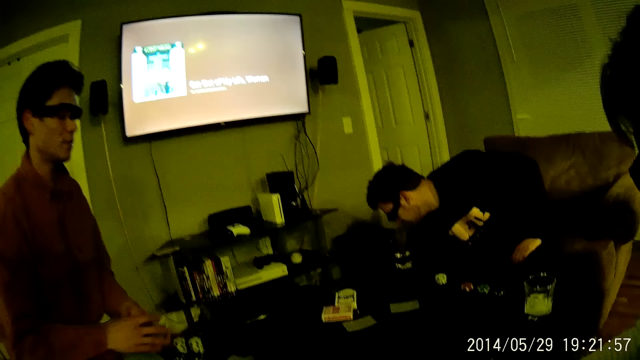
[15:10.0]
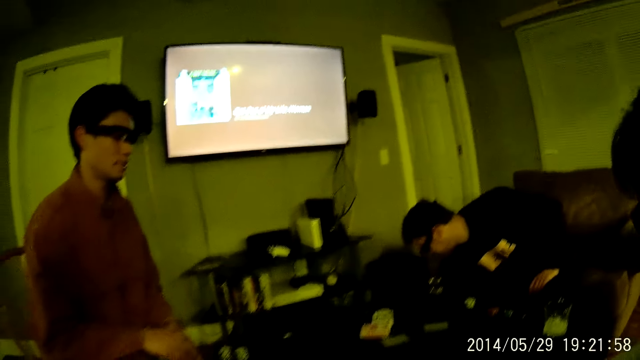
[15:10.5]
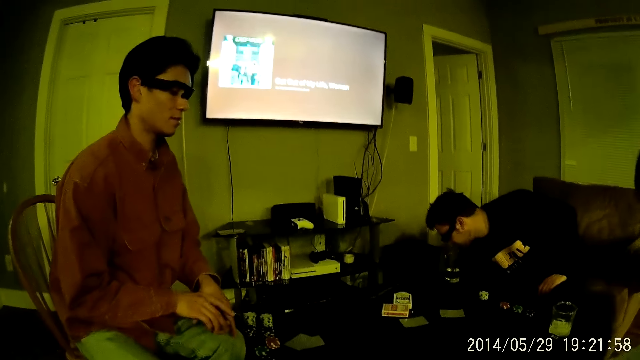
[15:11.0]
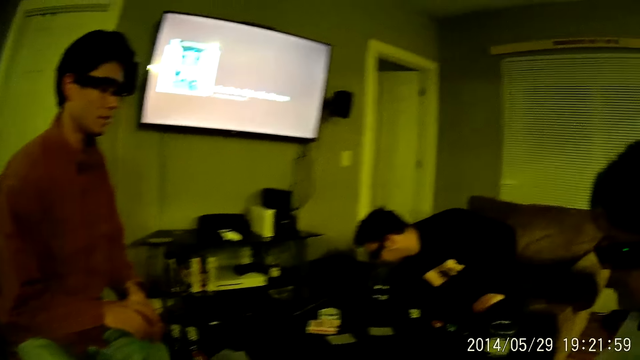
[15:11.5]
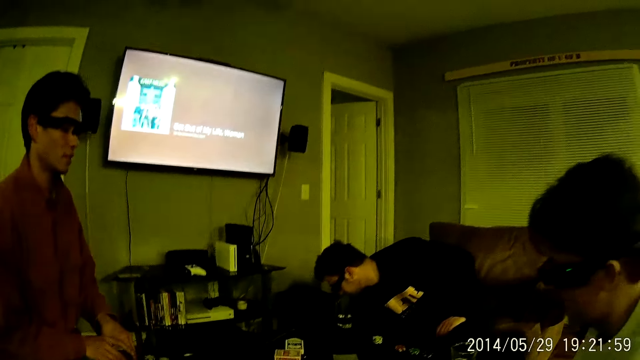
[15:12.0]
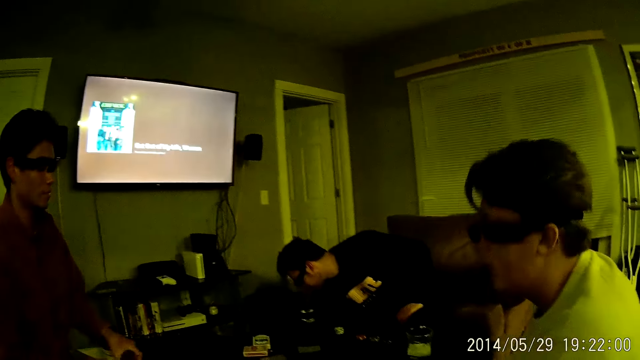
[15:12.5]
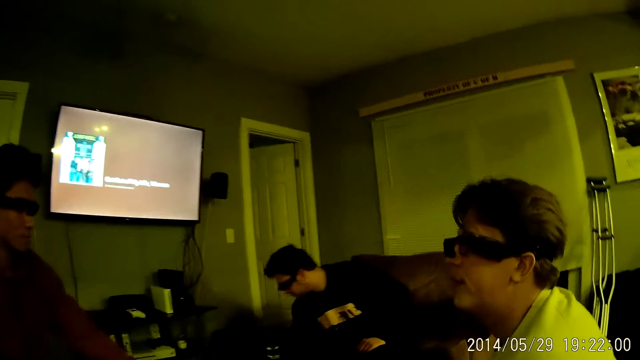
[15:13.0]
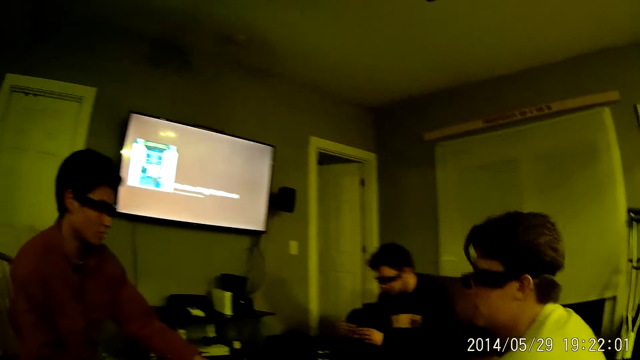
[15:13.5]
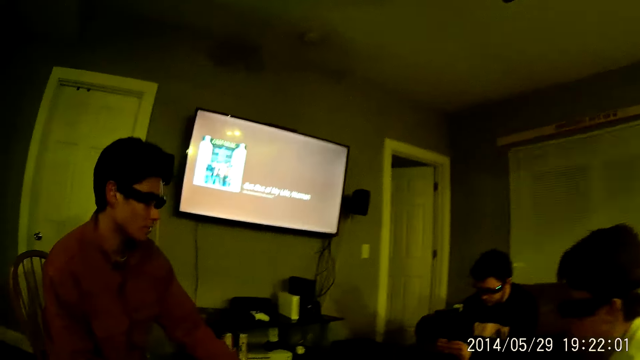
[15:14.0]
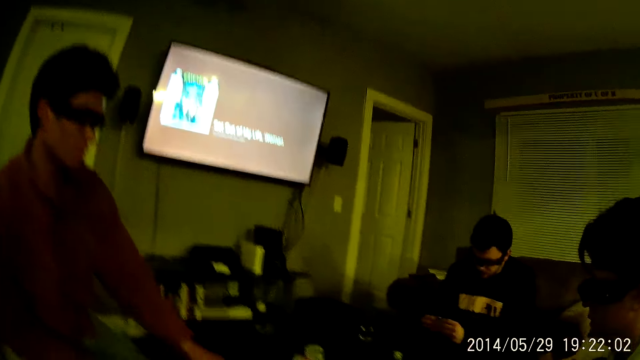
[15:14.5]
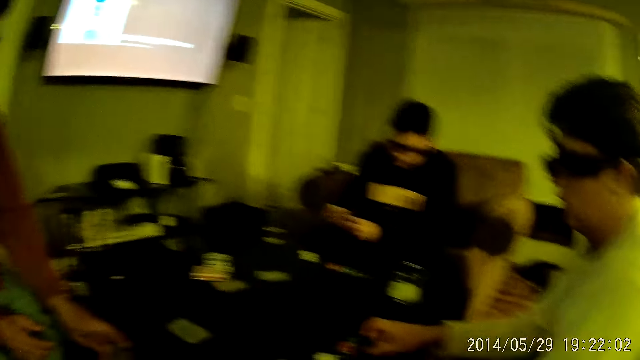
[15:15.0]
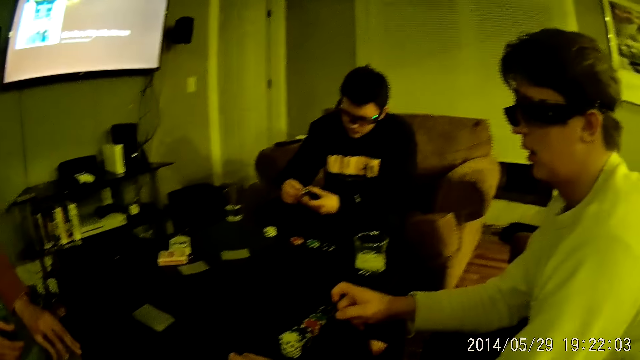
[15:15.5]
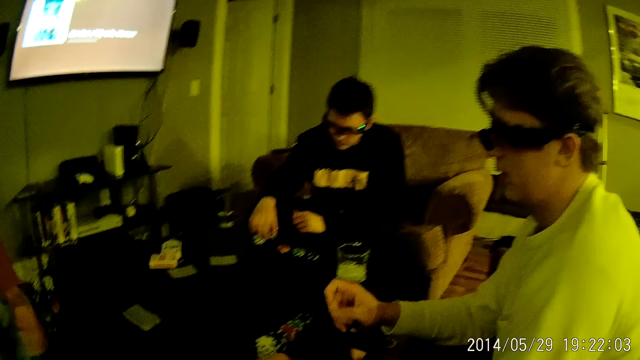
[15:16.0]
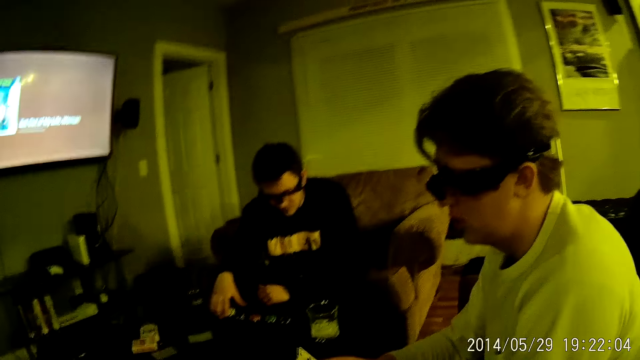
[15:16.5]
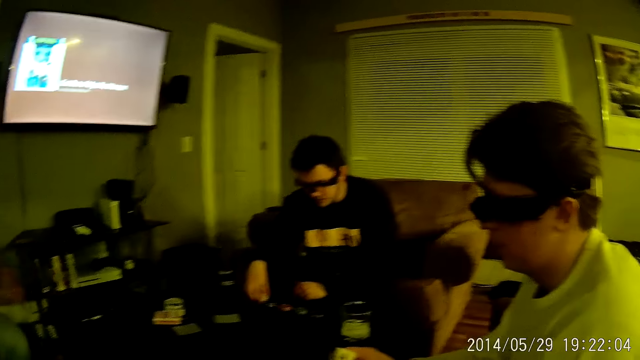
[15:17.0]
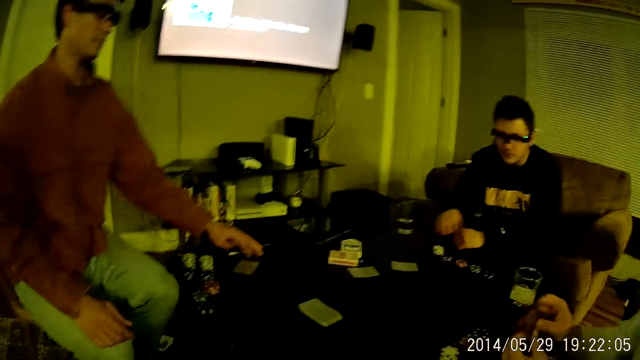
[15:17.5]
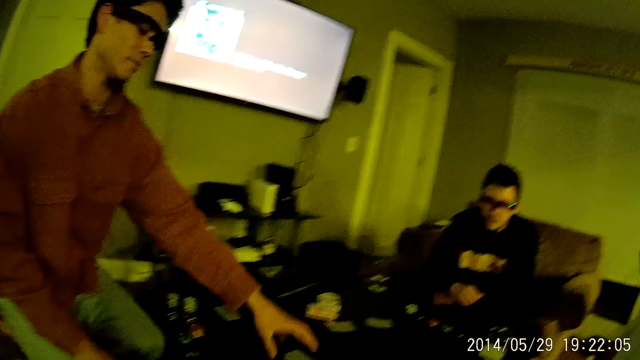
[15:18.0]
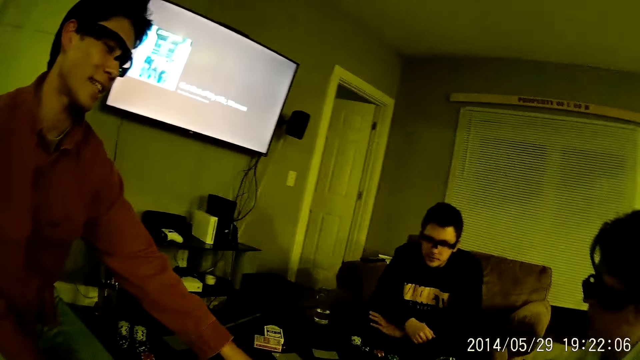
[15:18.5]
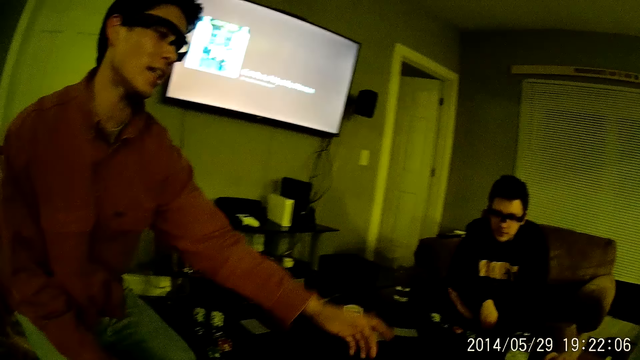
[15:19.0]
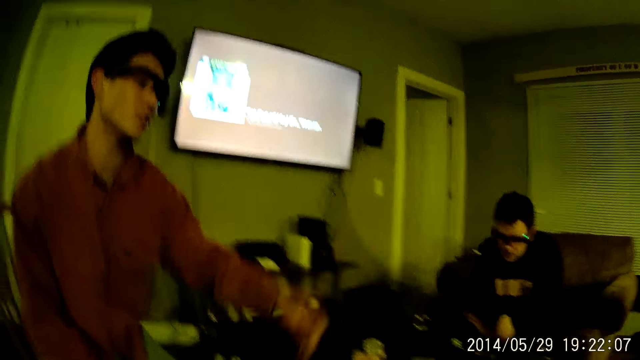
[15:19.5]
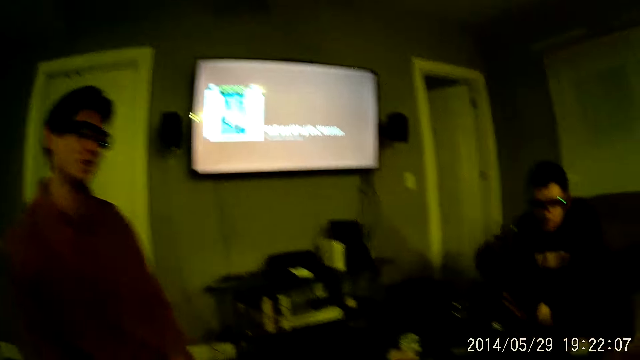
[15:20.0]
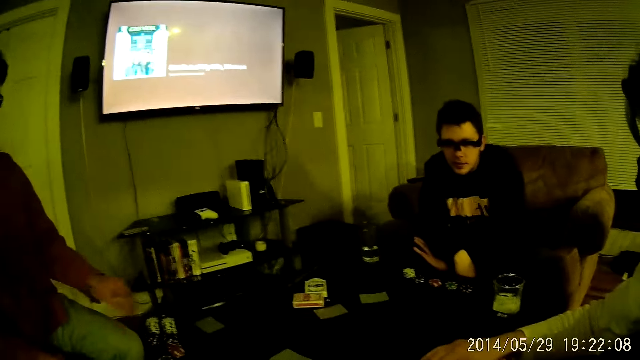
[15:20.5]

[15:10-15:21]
A man plays a game. Another man picks a card from the table with his left hand. The camera wearer talks to a third man. A fourth man drops a card on the table with his right hand. The first man touches the card. The third man moves his hand.

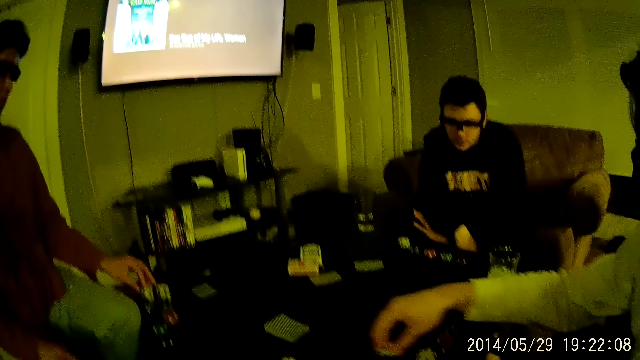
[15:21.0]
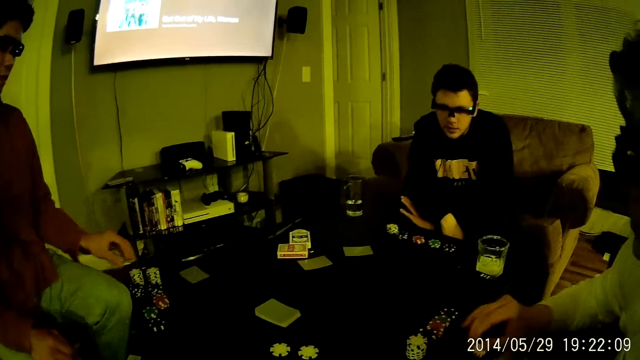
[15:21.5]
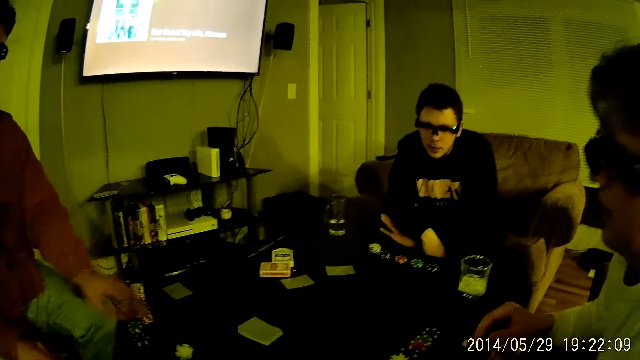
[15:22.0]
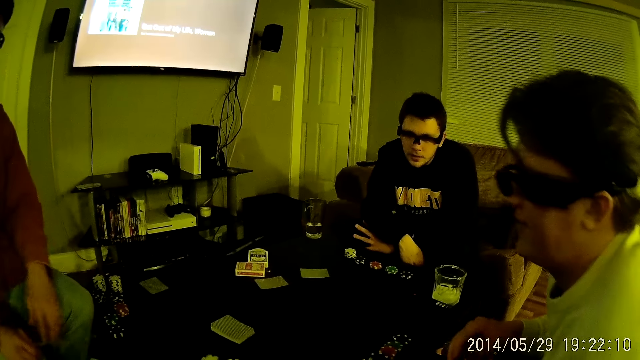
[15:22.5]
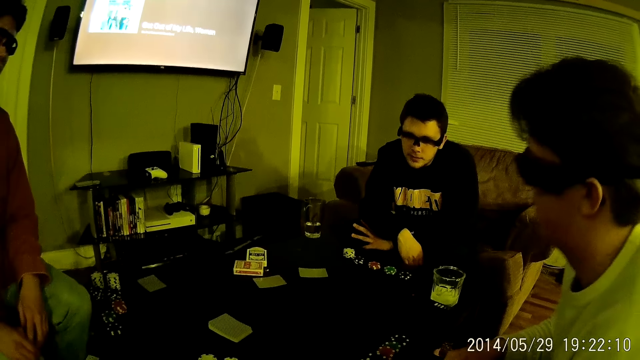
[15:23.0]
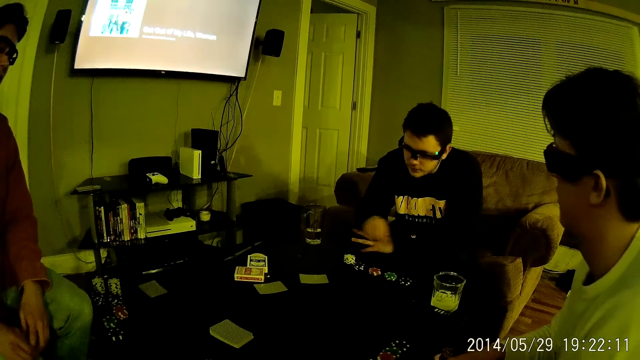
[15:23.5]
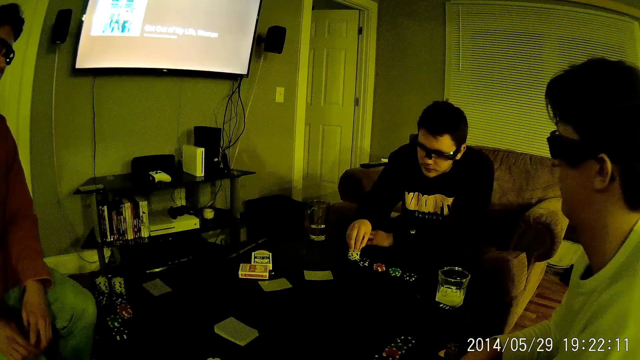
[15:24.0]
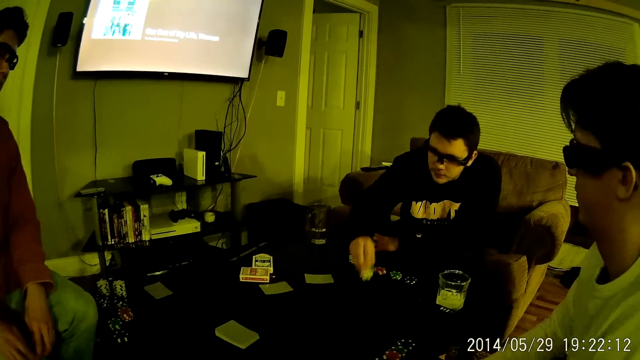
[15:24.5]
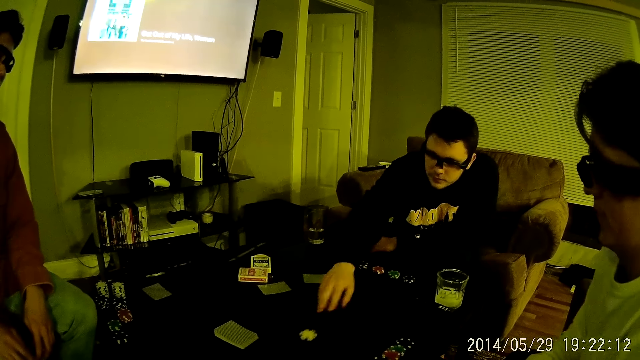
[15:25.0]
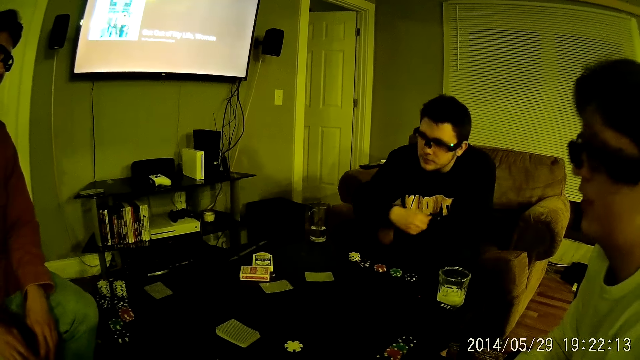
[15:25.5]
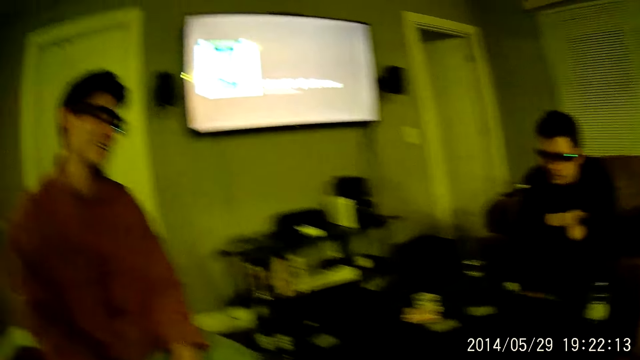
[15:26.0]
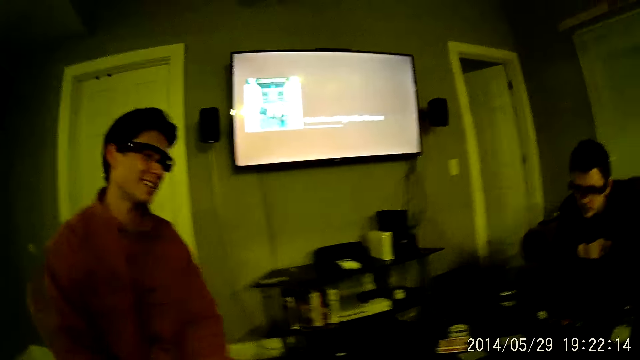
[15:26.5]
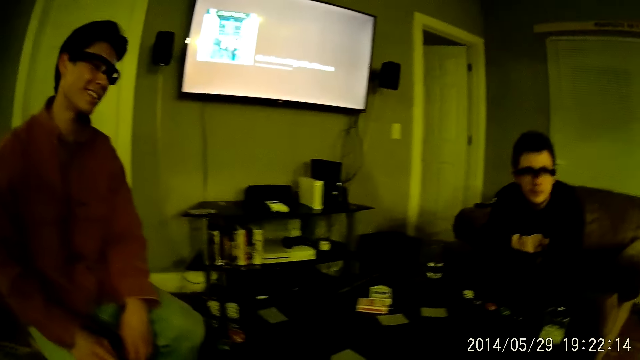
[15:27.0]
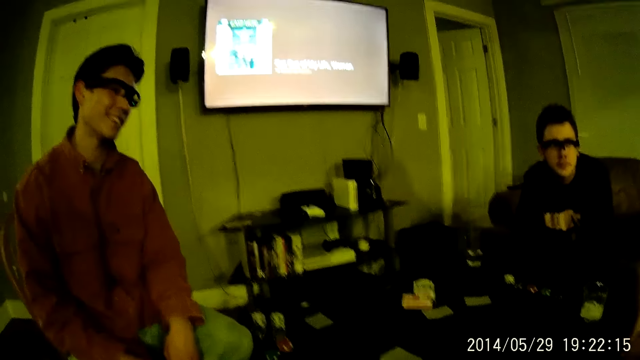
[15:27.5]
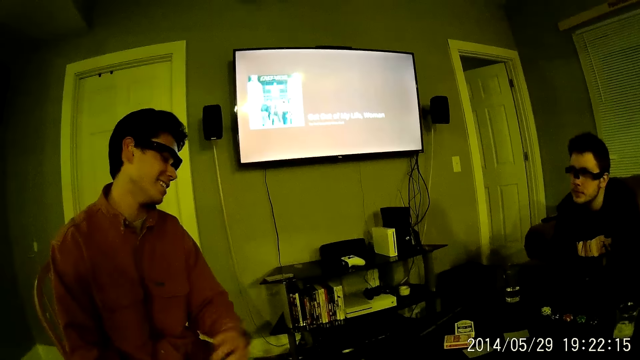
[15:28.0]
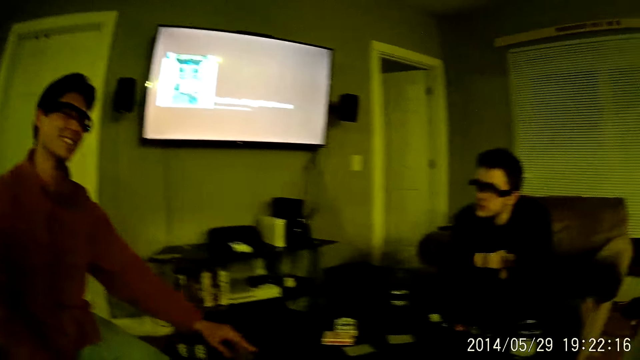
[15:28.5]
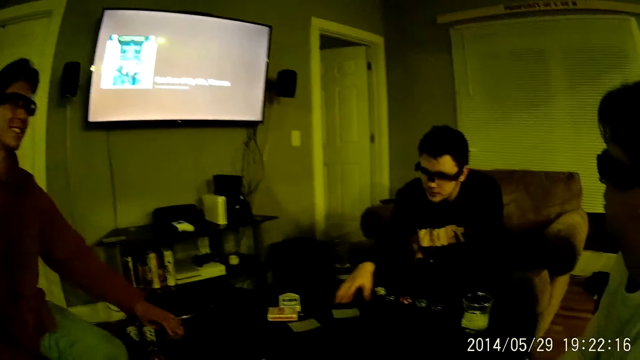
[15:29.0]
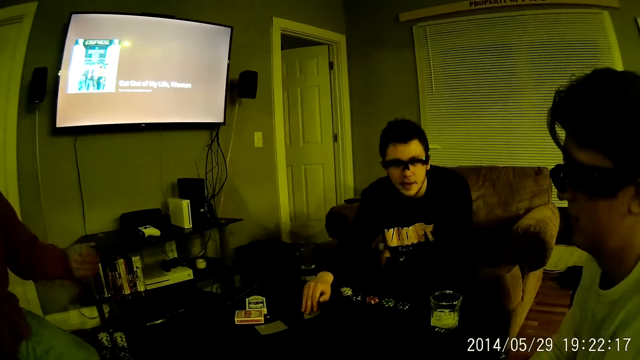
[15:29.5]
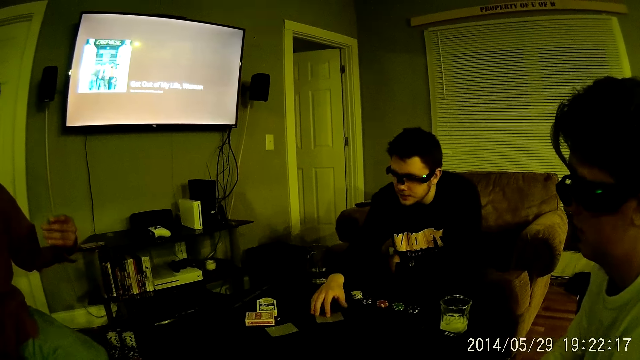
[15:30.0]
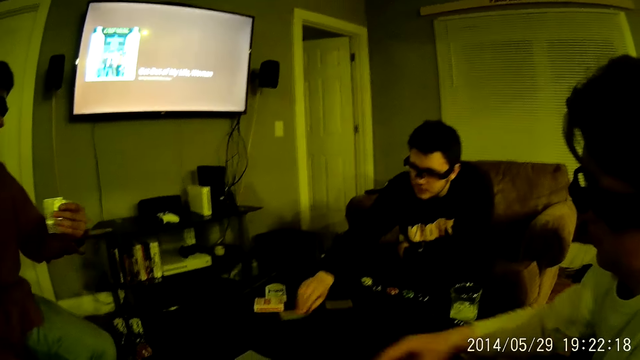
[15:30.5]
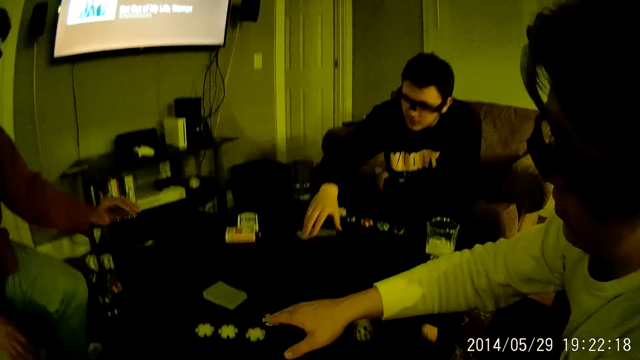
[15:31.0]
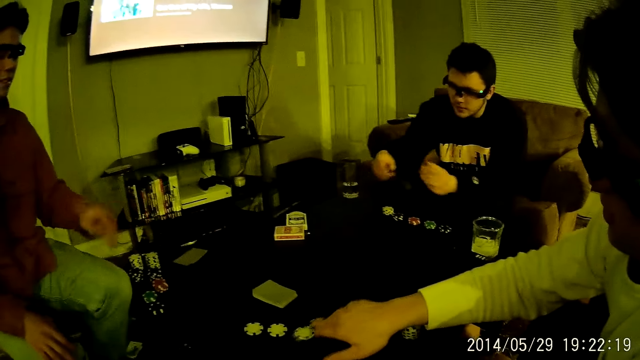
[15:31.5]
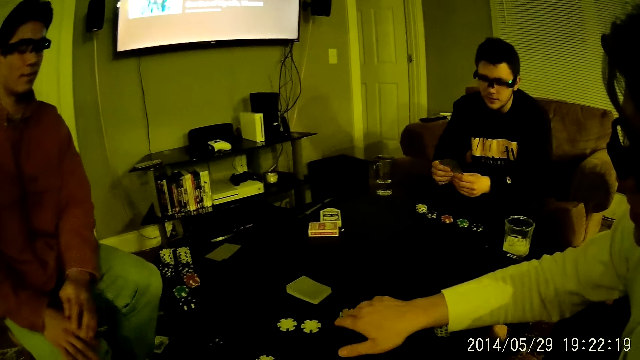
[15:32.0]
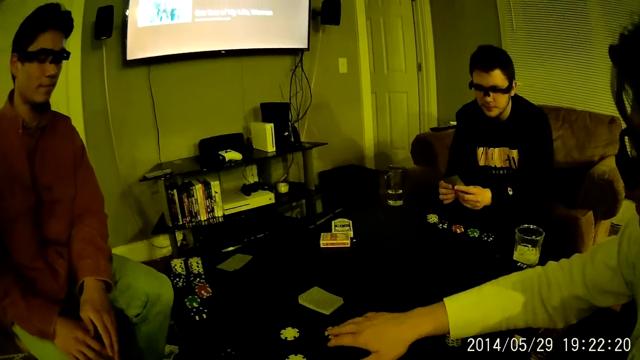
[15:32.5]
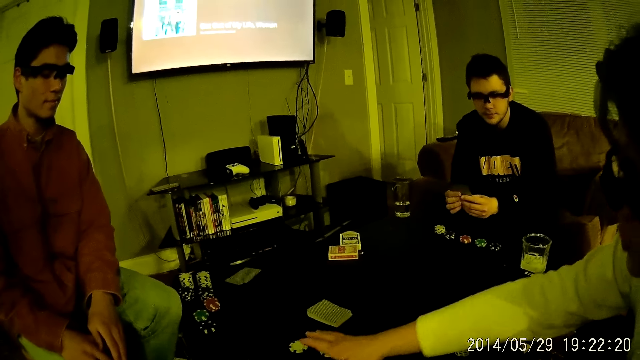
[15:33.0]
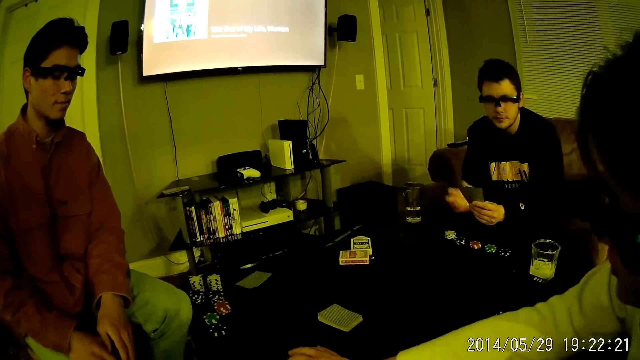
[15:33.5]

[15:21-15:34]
A man drops a chip on the table with his right hand. Another man picks a token and drops a chip on the table with his left hand. The second man talks to the camera wearer. A third man picks a card from the table with his right hand, drops the chip on the table with his right hand and moves the card. The second man picks a card from the table with his left hand. The third man holds a card on the table with his right hand and picks a card from the table with his right hand. The first man adjusts cards on the table with his right hand. The second man drops the card on the table with his left hand. The third man touches his hair and arranges the cards. The first man moves his hand. The third man rests a hand under the chin.
